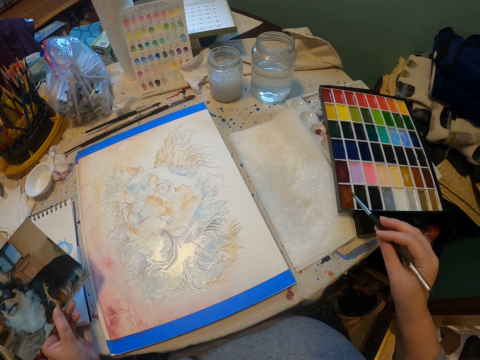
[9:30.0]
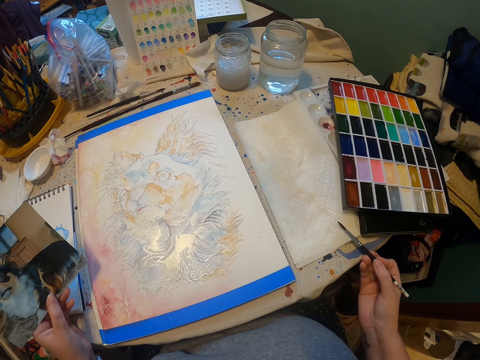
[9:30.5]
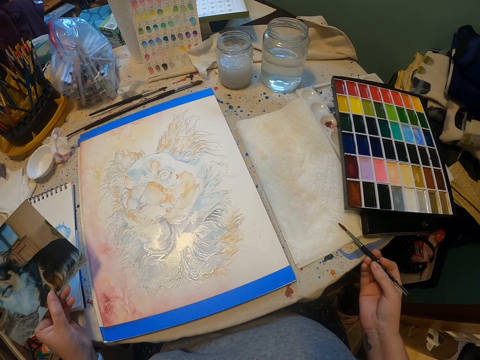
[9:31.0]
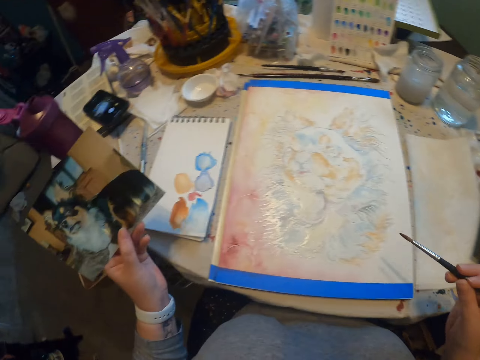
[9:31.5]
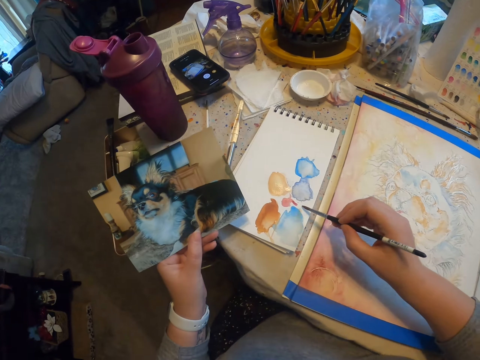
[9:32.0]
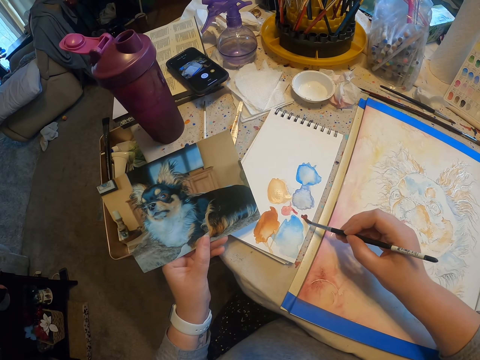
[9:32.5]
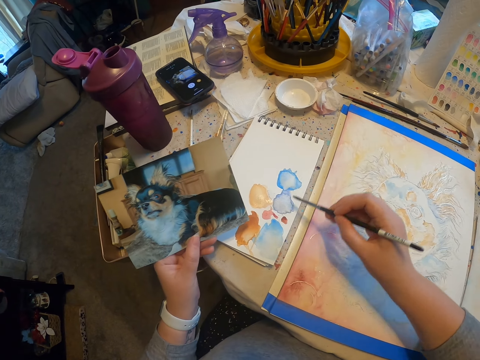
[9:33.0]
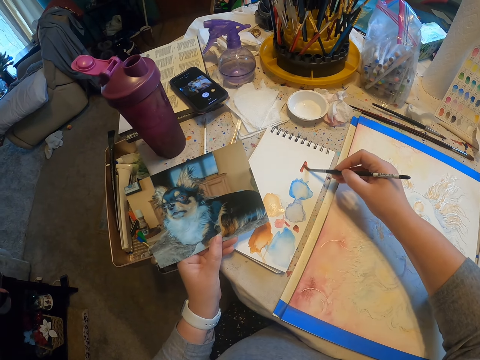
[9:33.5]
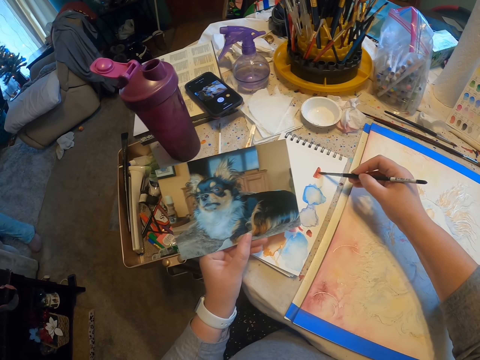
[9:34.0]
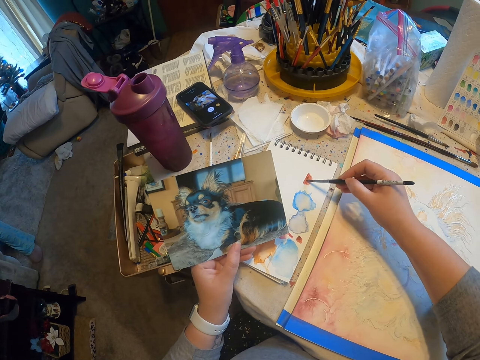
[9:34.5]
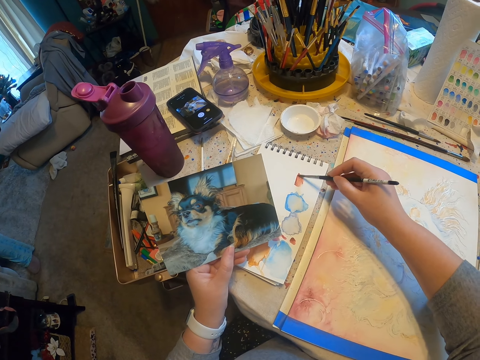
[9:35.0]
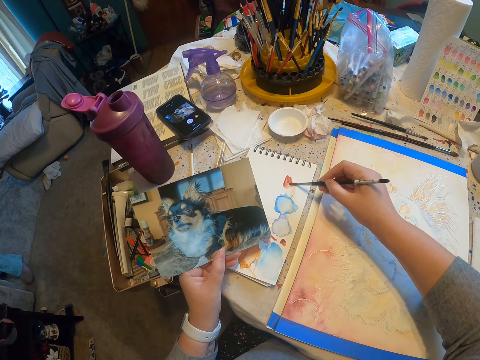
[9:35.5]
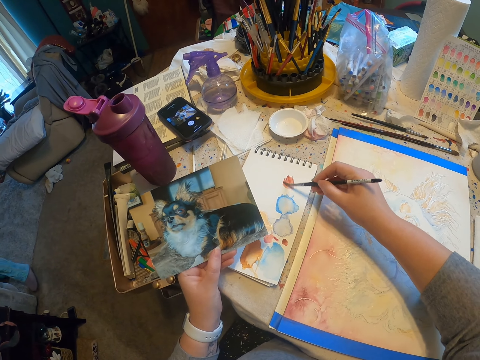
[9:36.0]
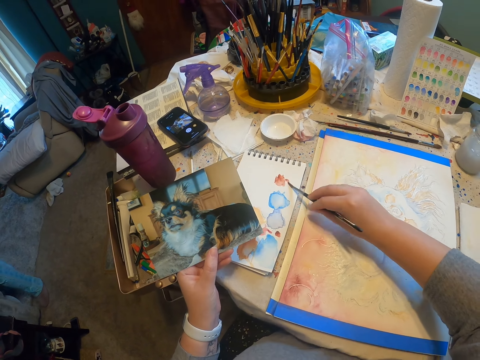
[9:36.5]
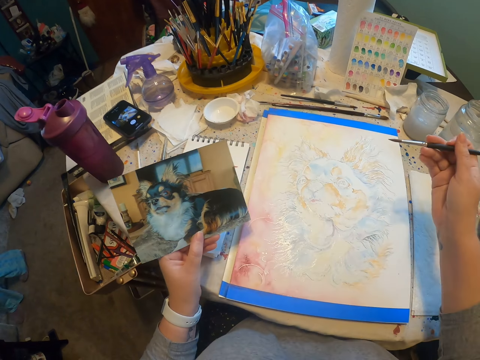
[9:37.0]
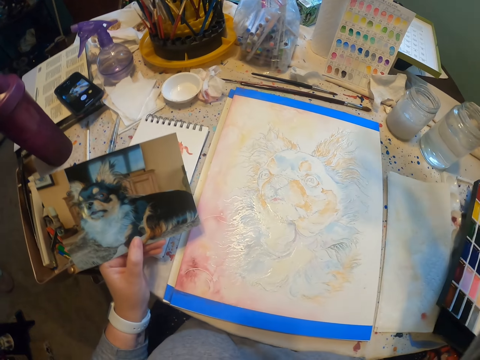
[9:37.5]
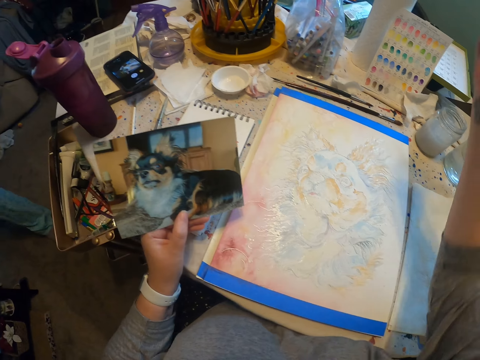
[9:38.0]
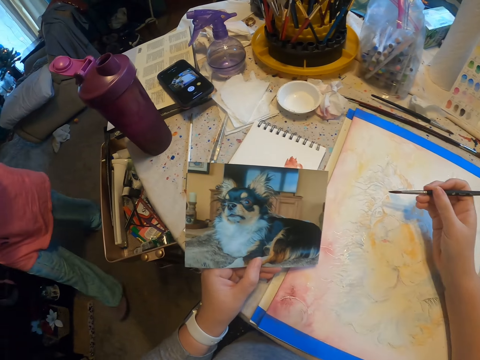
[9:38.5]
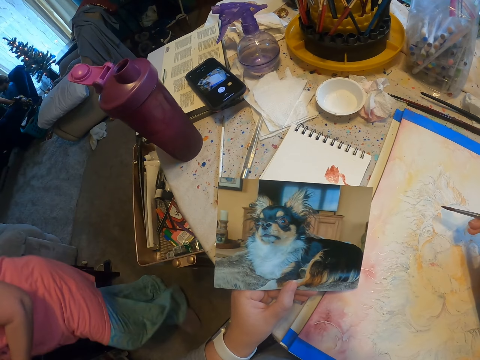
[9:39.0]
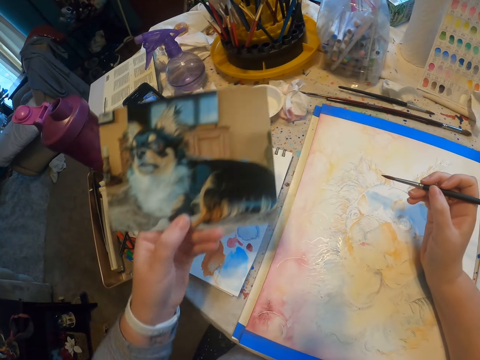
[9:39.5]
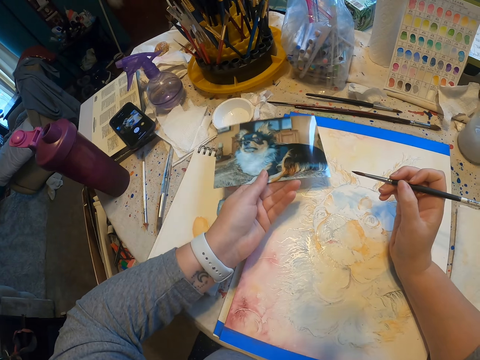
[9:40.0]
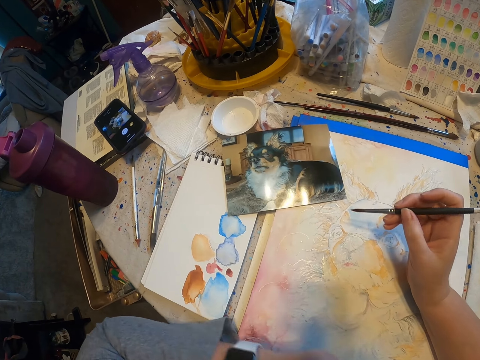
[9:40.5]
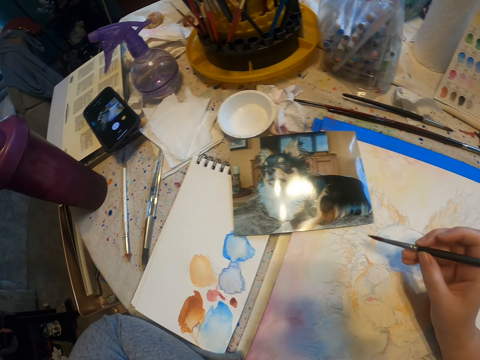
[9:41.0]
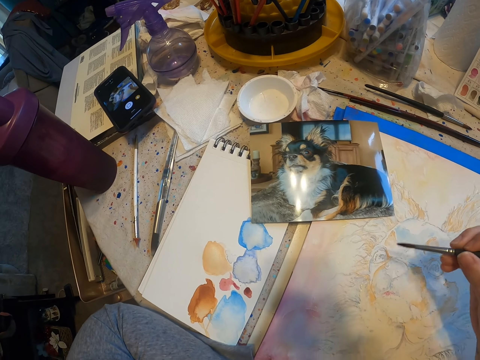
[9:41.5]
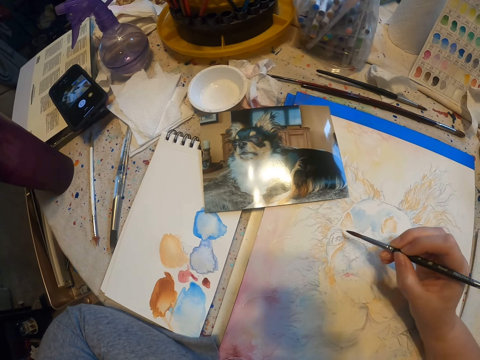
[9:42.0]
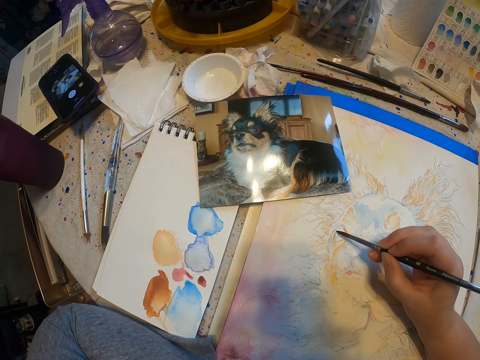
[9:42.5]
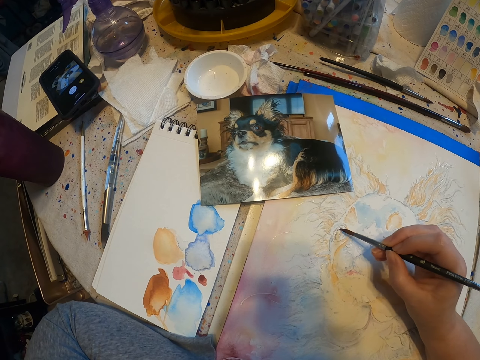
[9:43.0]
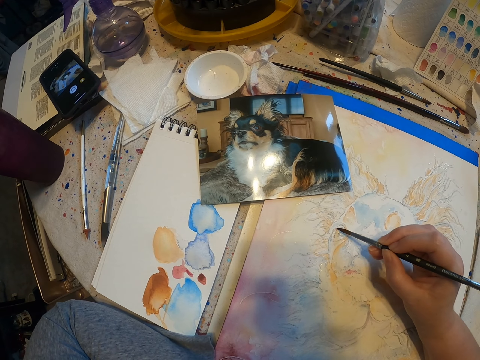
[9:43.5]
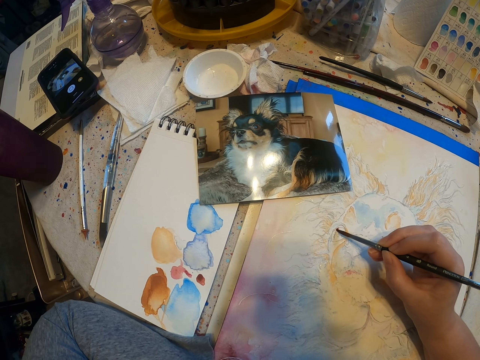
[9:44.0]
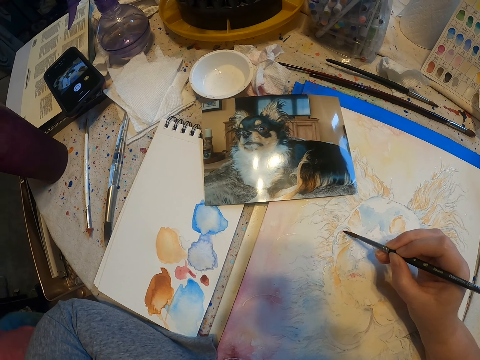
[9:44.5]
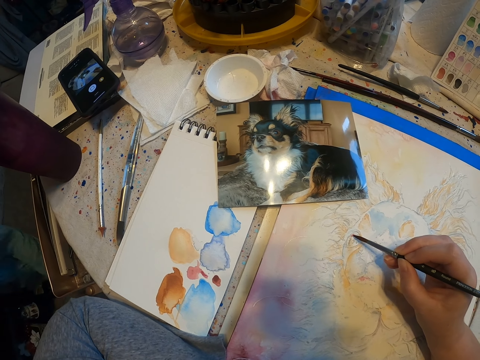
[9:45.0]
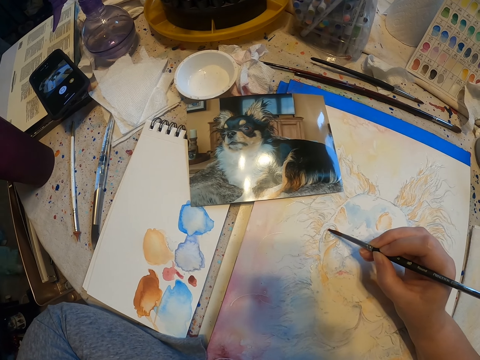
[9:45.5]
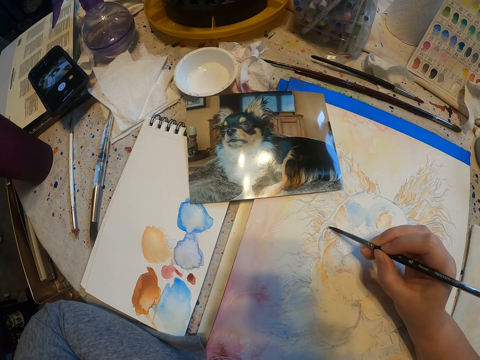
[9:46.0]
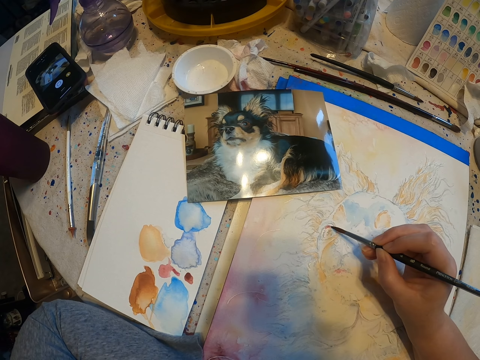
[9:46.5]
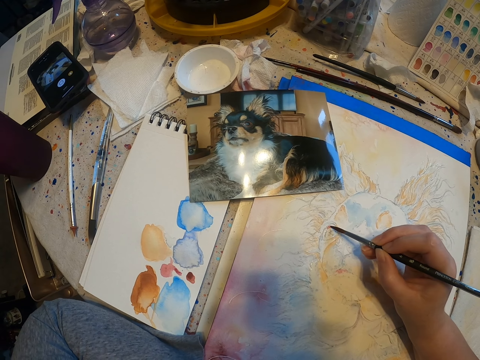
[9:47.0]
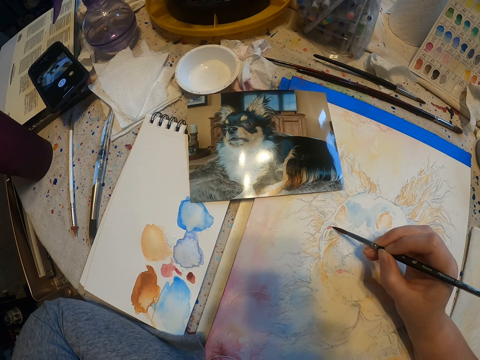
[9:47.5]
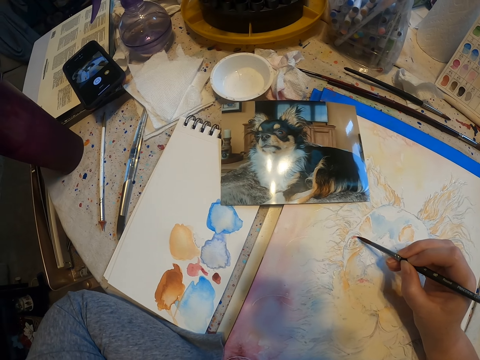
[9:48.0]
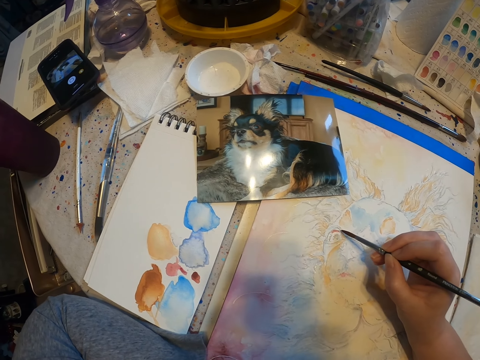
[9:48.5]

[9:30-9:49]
The camera wearer wipes the paint brush on the tissue paper. She paints a canvas. She removes excess paint on the brush on a paper. She raises her hand and drops her hand. She puts the picture on the canvas. She paints on the canvas.

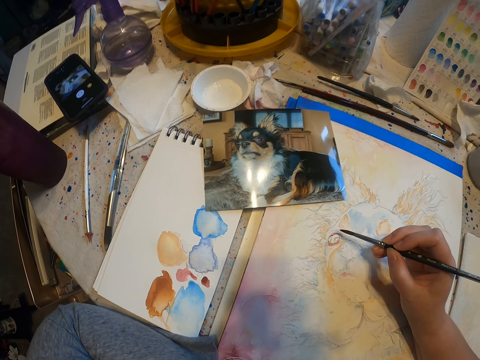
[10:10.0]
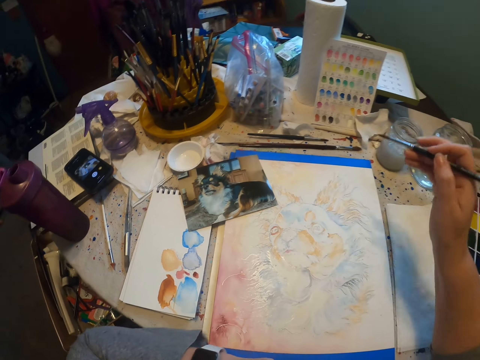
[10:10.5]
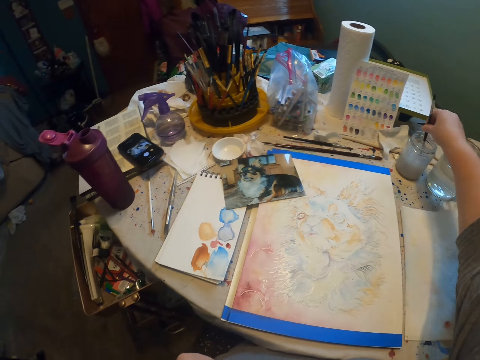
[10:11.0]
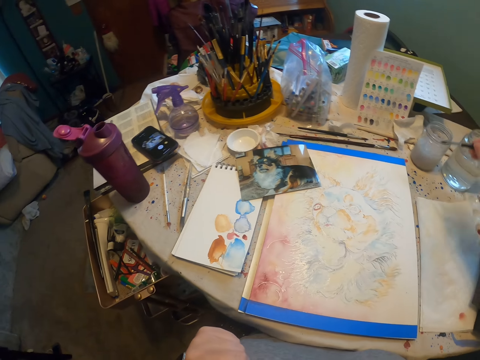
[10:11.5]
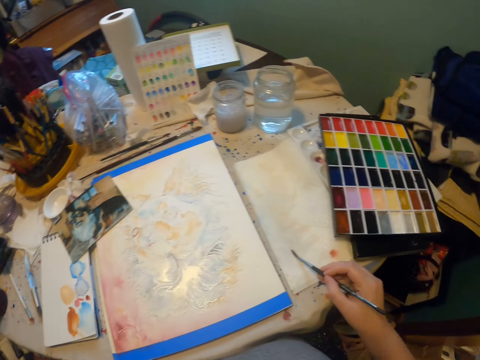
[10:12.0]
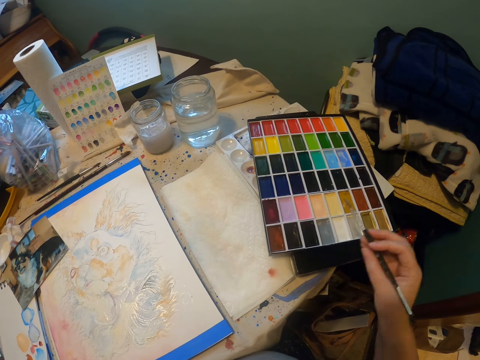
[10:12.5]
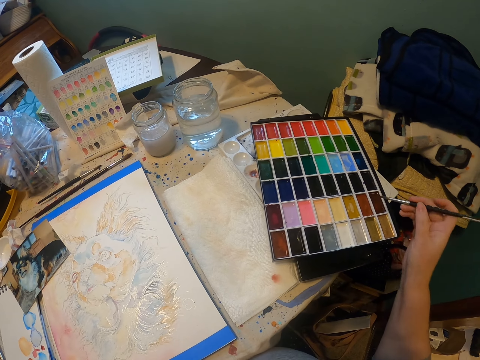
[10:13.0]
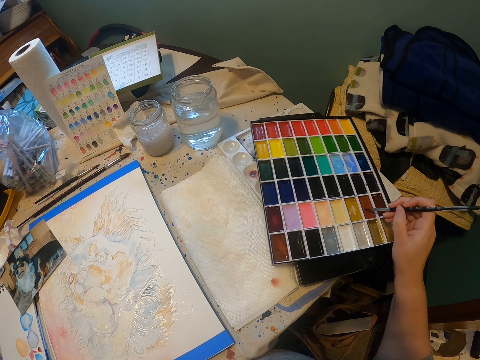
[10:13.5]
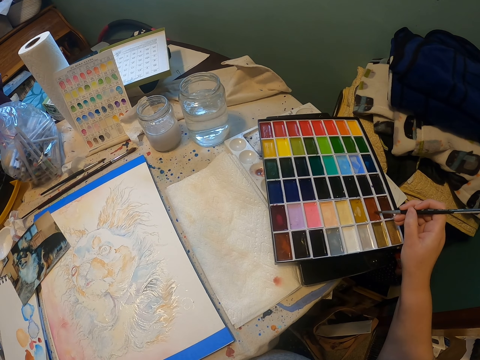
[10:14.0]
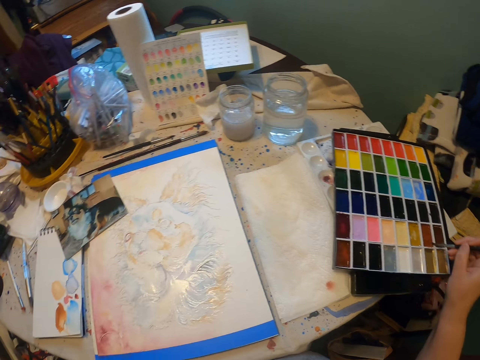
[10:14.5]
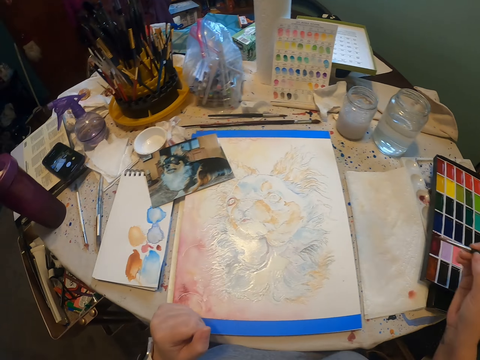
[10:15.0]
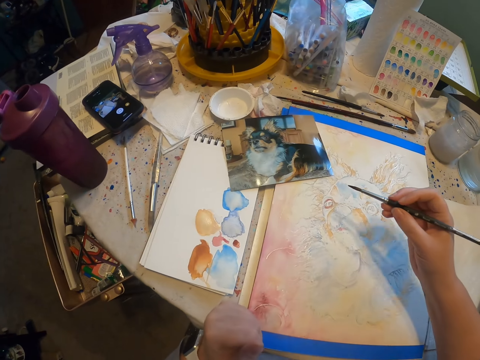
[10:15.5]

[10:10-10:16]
The camera wearer dips the paint brush in some liquid and washes the paint brush. They wipe the paint brush on the tissue paper. They pick paint with the paint brush. They paint a canvas.

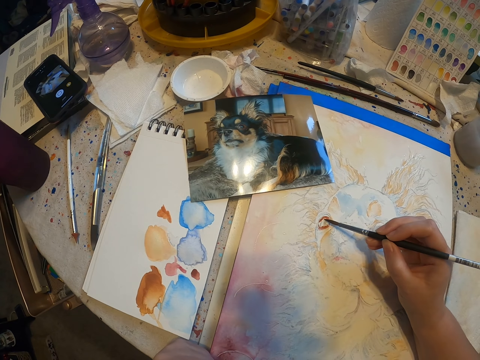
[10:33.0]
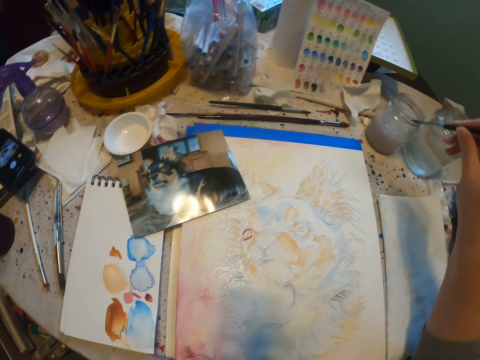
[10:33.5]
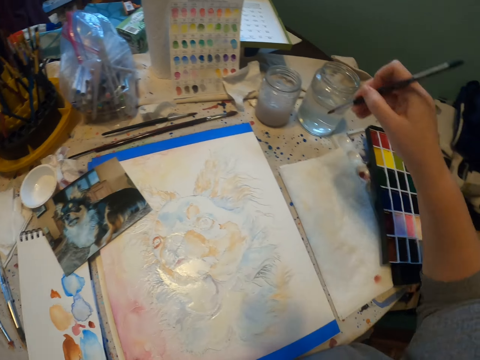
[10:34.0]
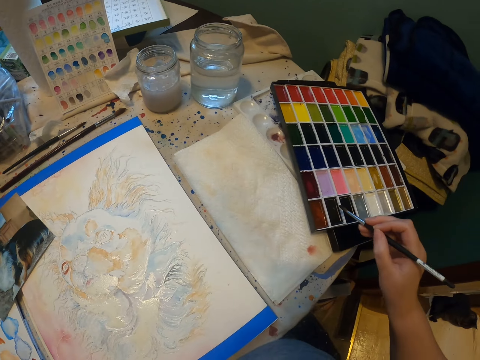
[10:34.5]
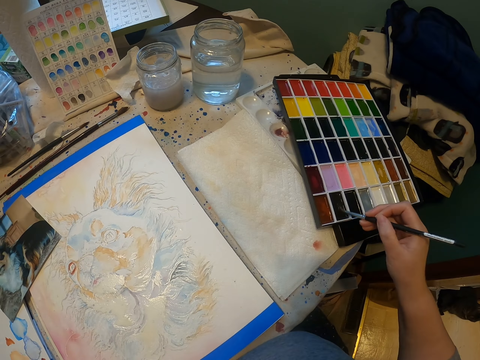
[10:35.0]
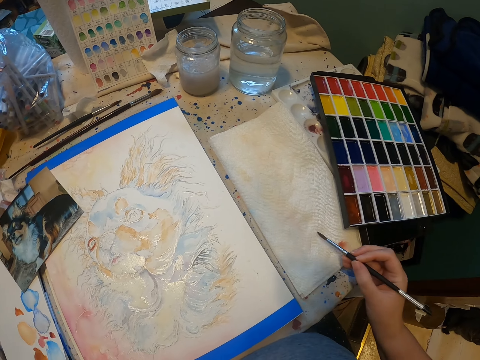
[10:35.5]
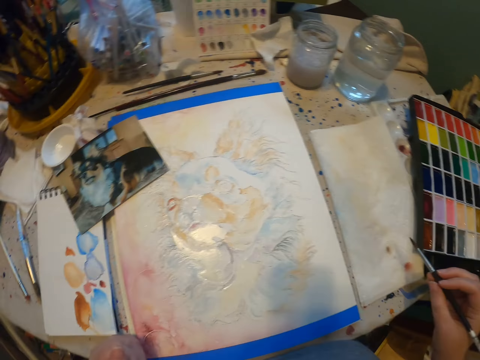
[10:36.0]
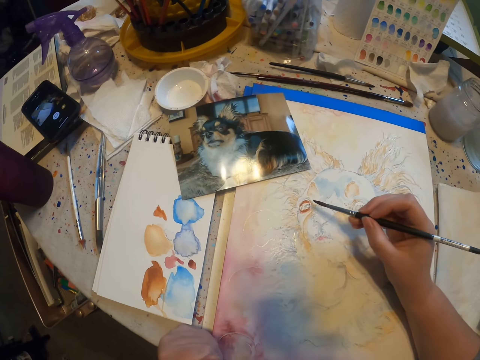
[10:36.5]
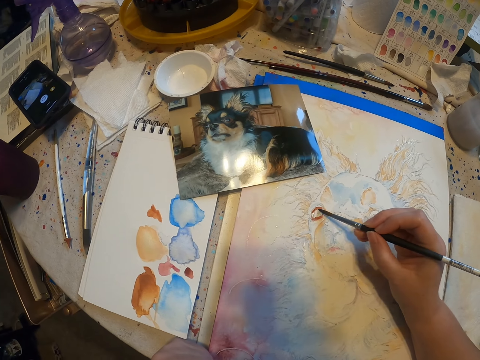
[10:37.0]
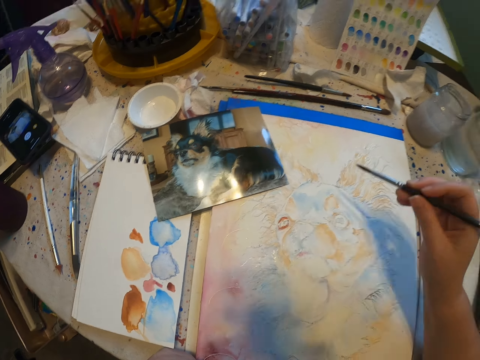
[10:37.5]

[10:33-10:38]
The camera wearer dips the paint brush in some liquid and washes the paint brush. They pick paint with the paint brush. They wipe the paint brush on the tissue paper. They paint on a canvas.
